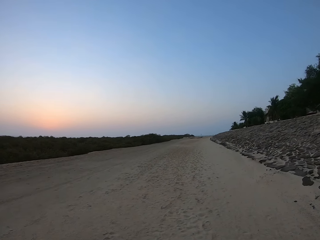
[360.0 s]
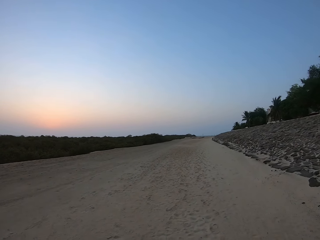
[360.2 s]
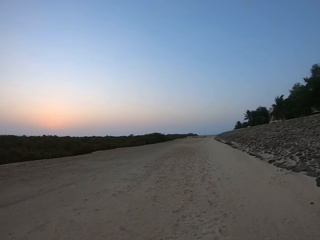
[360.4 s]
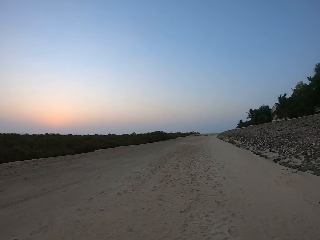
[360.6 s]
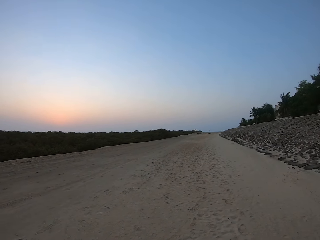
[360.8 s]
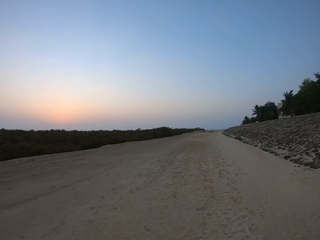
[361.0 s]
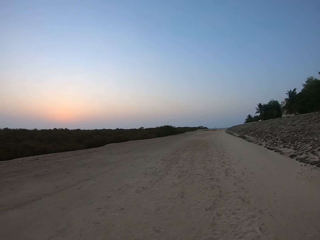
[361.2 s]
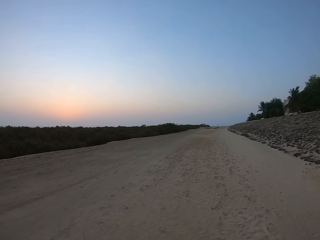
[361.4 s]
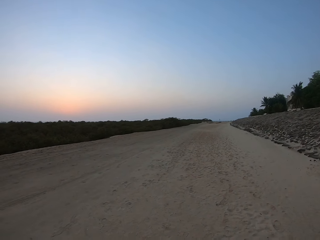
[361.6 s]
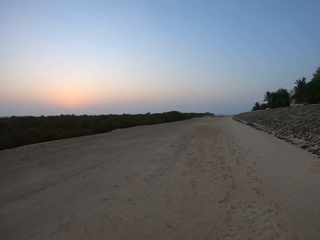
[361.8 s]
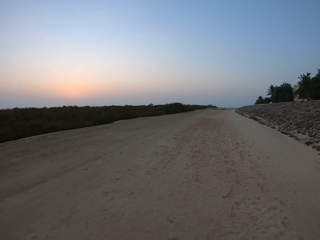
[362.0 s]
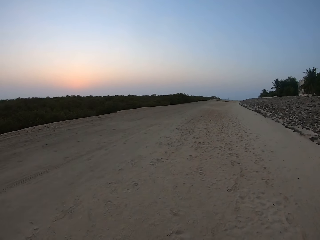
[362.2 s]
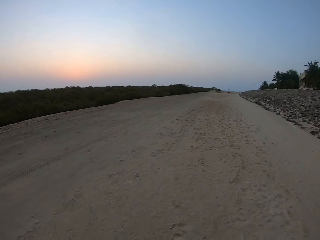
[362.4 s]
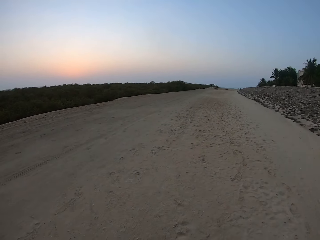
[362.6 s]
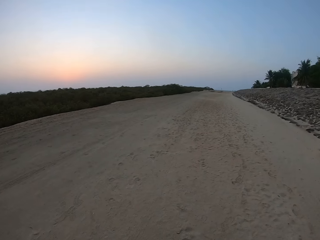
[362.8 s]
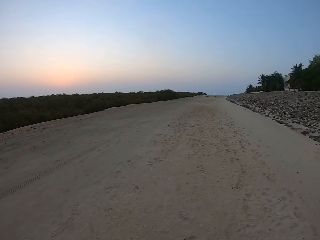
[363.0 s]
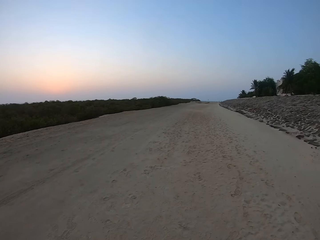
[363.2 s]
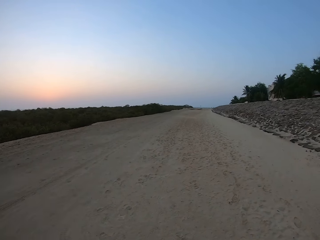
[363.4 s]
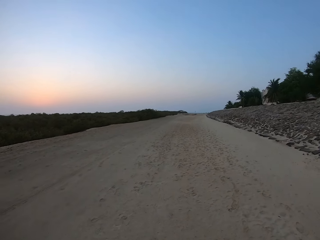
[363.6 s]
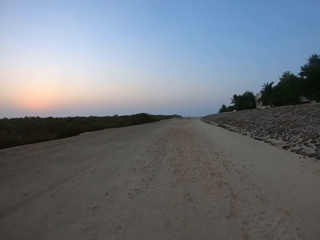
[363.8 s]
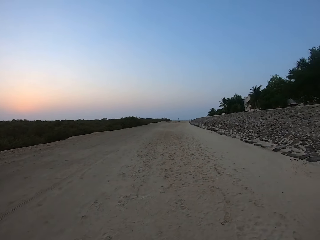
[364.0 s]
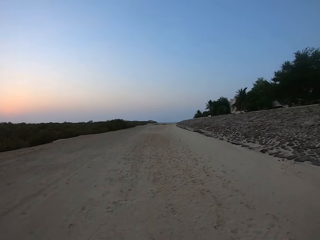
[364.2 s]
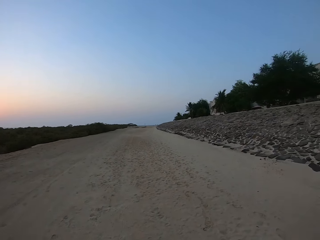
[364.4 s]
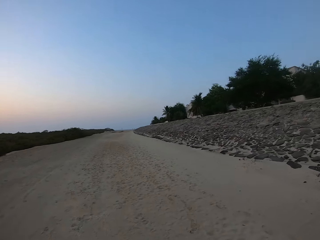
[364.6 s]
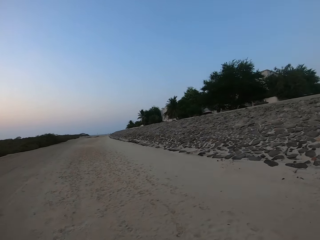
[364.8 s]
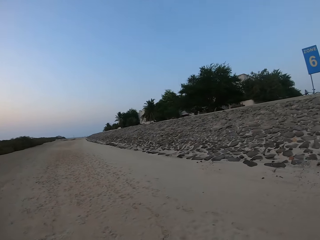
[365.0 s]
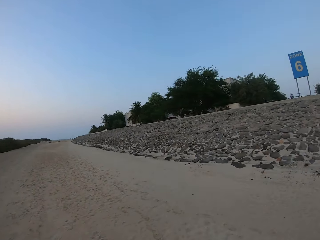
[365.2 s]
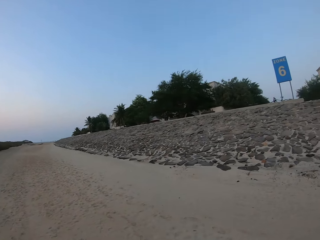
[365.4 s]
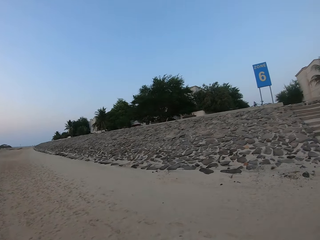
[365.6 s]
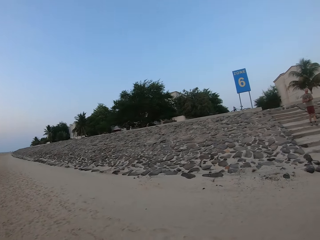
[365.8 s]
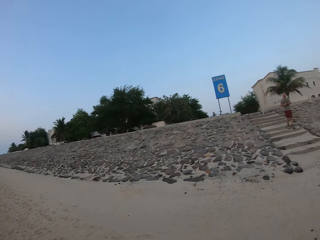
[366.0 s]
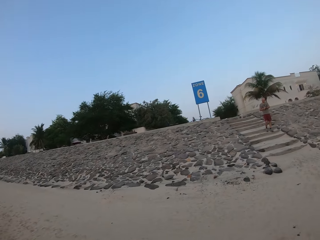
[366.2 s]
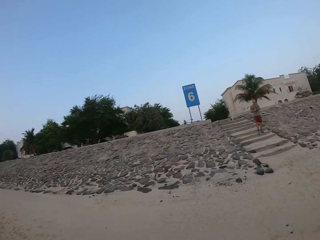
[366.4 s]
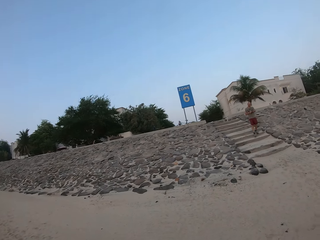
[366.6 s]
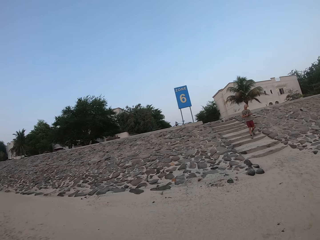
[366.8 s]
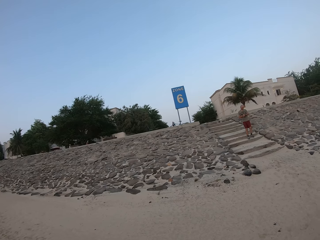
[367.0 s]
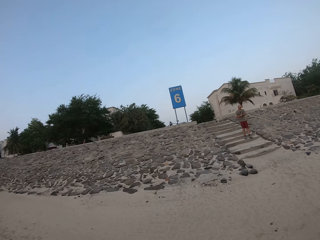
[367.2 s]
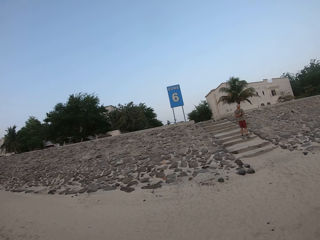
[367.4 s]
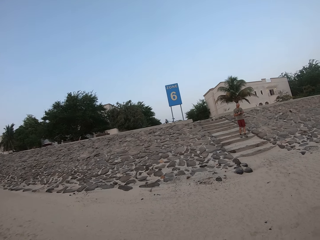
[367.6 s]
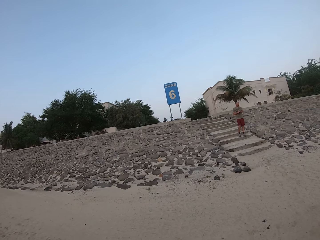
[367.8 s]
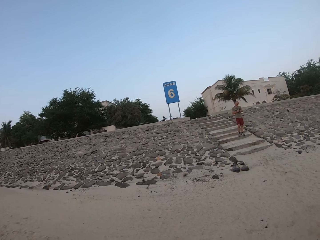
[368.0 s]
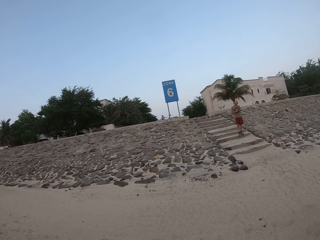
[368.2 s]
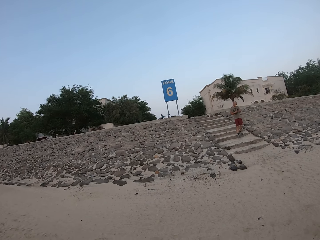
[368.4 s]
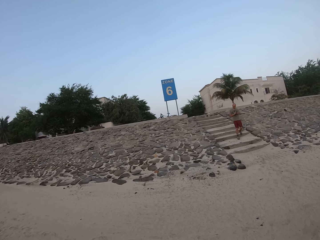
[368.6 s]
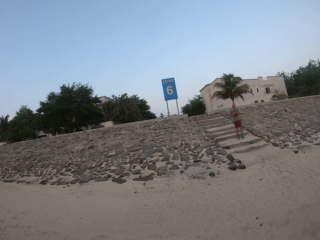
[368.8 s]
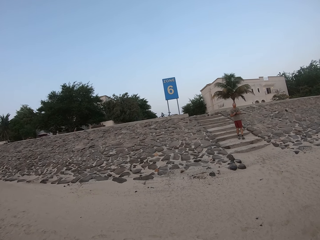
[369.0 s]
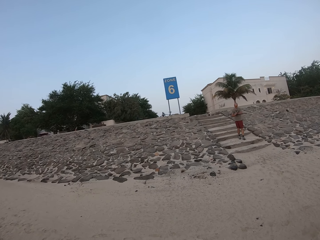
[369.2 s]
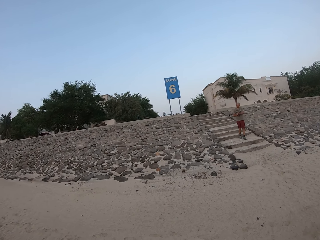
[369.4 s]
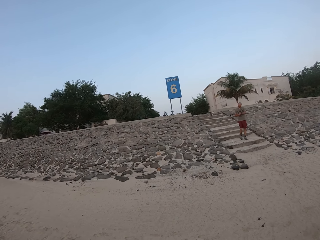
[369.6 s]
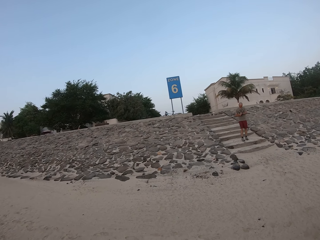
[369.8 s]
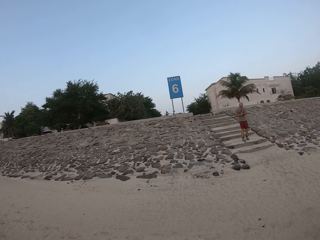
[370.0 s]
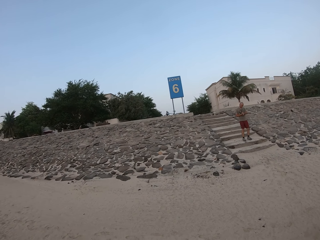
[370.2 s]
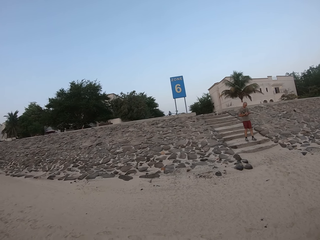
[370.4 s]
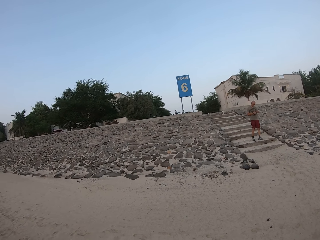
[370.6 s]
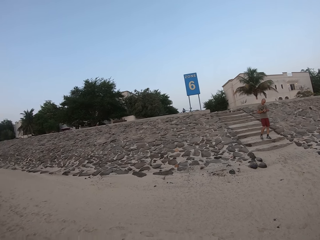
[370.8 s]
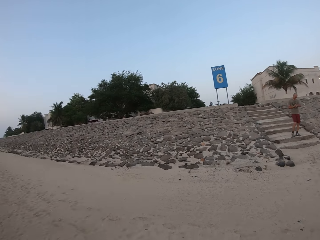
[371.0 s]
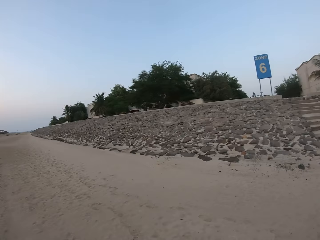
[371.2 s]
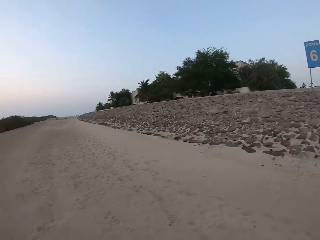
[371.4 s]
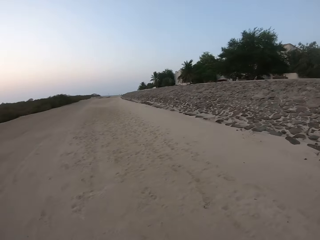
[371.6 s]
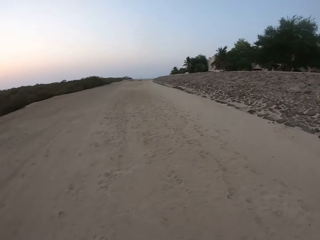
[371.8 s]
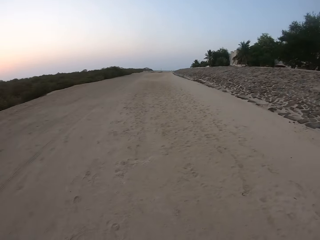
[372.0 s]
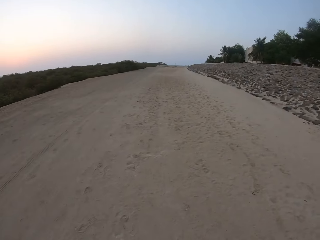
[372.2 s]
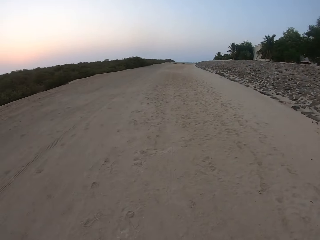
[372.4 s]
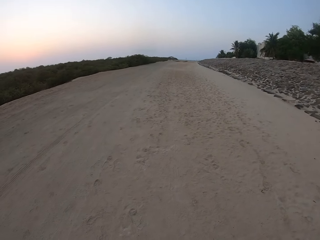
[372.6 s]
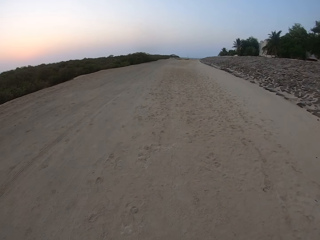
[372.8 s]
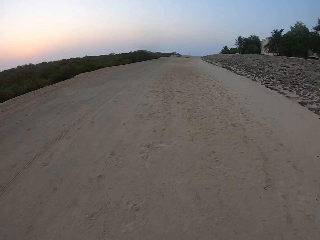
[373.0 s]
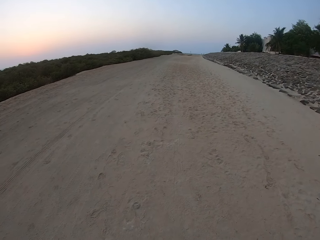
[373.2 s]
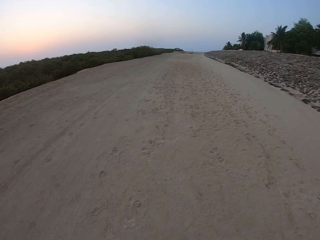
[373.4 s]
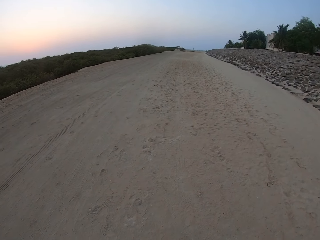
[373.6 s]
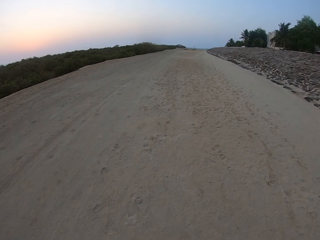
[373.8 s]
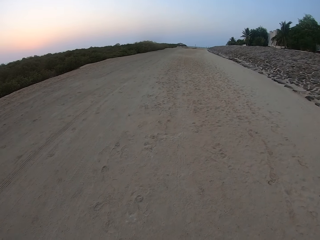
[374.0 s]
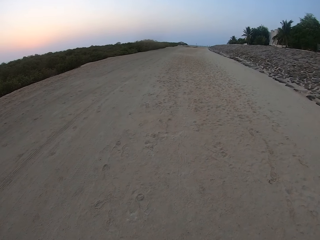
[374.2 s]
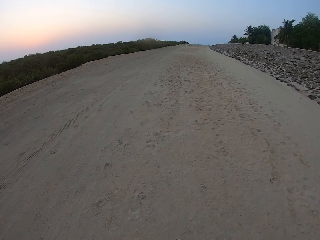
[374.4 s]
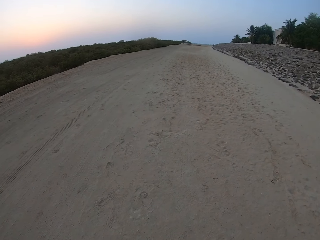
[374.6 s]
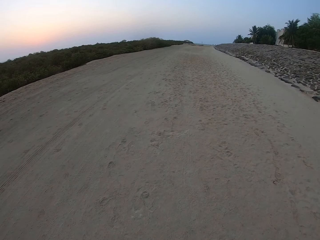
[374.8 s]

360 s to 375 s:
The camera wearer looks around the road. A man walks down the stairs. The man walks along the road. The camera wearer turns.

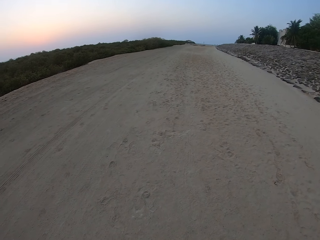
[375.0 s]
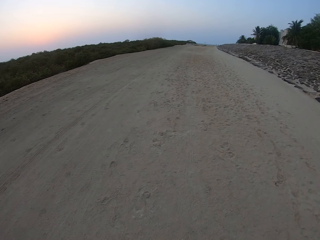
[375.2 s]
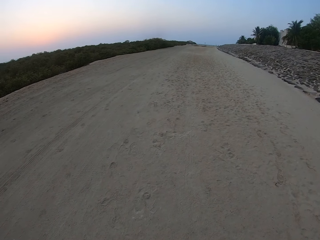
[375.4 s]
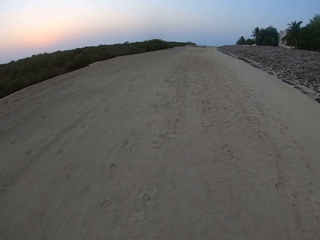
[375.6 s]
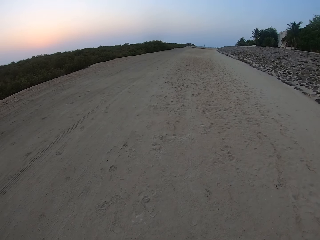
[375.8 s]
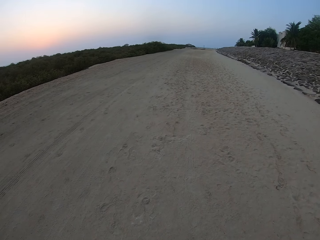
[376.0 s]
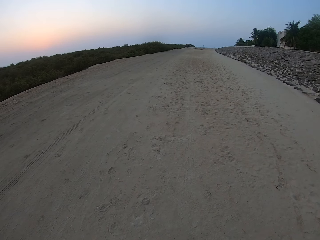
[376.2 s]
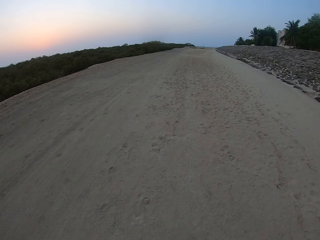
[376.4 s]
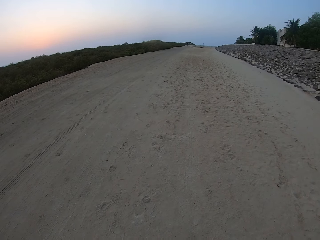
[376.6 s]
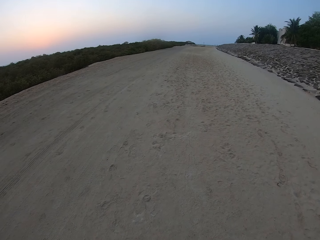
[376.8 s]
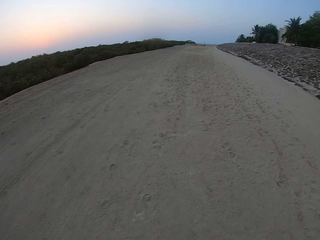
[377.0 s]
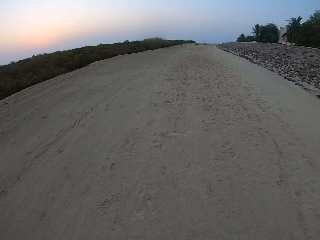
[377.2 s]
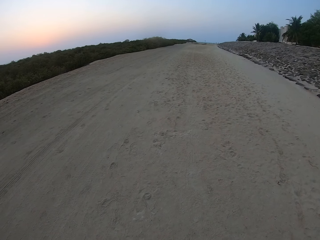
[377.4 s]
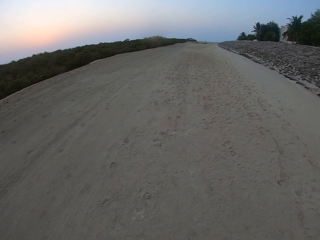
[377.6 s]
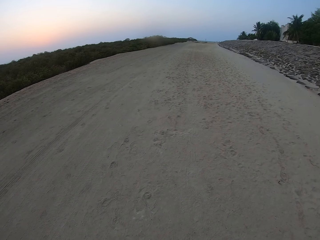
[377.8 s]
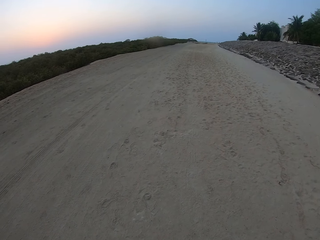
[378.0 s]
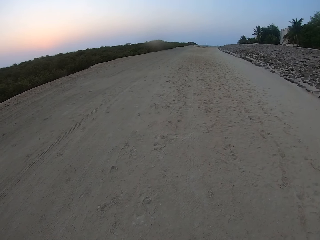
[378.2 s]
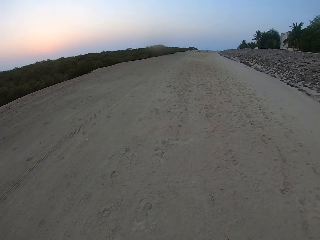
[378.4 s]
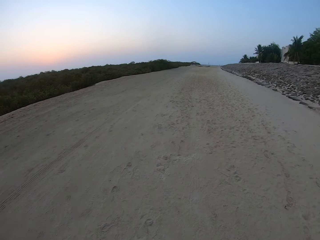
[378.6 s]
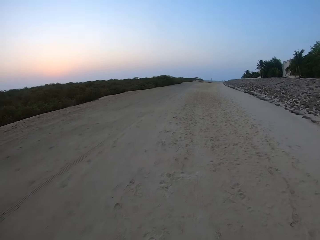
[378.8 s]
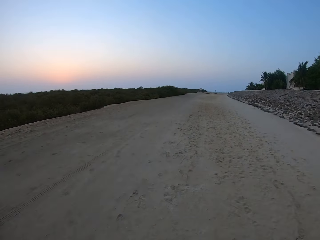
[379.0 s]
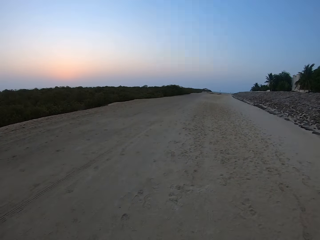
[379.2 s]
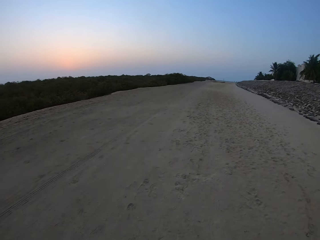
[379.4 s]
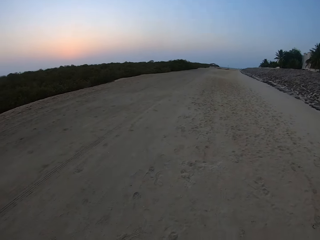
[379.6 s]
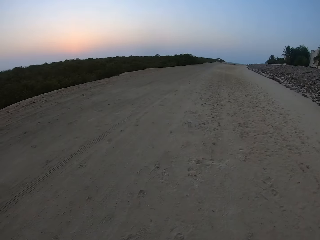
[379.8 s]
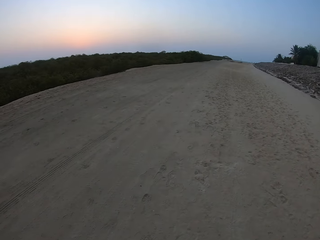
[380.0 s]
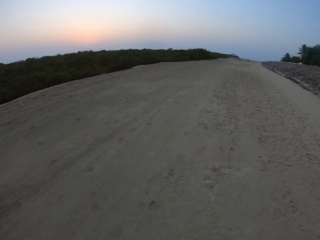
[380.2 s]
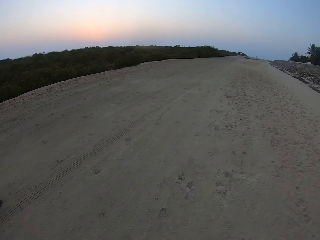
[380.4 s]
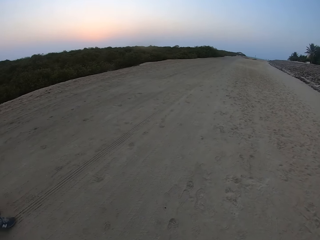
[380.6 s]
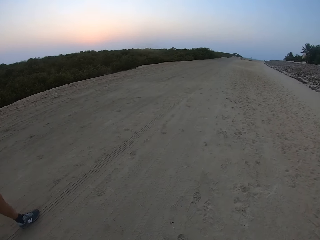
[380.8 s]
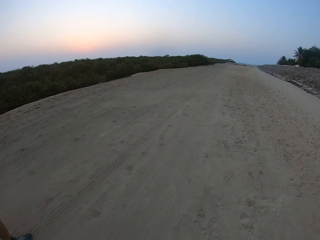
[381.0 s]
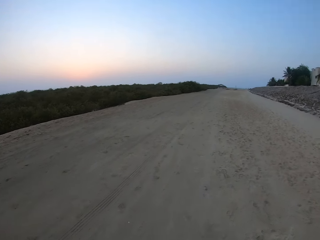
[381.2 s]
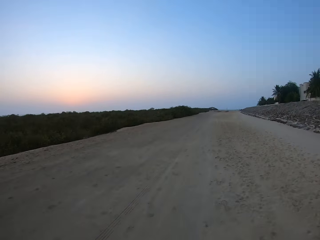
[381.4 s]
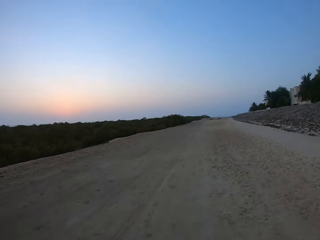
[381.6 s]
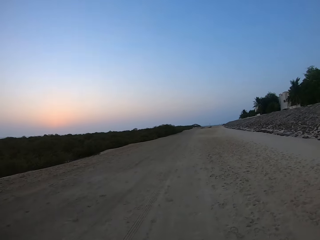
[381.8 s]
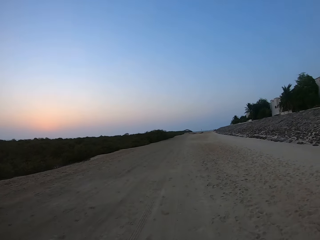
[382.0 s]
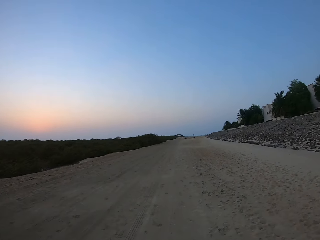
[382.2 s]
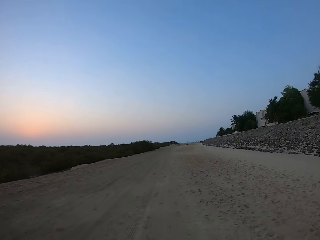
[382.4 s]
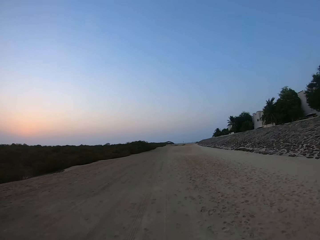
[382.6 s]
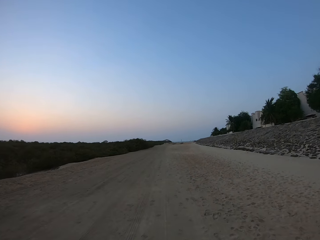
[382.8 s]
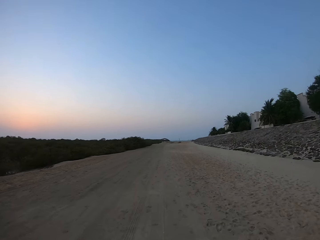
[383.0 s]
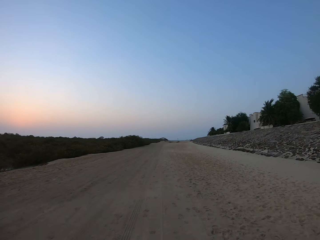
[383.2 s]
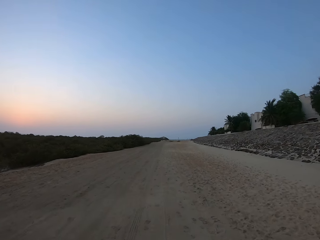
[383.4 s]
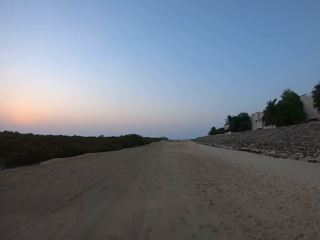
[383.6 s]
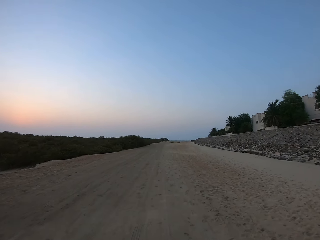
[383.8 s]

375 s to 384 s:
The camera wearer walks along the road. A man walks.
